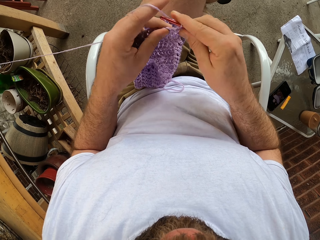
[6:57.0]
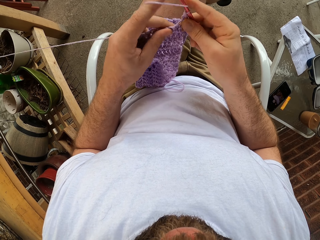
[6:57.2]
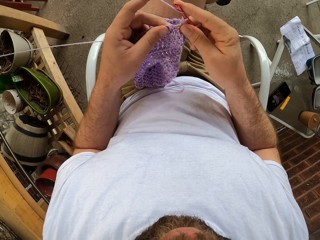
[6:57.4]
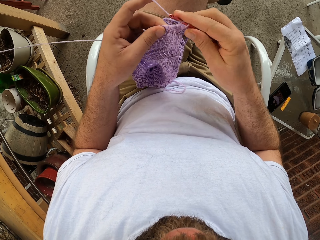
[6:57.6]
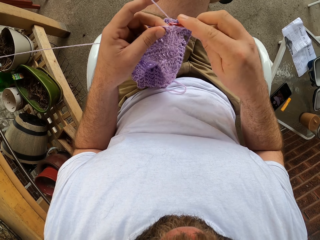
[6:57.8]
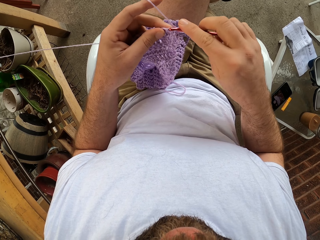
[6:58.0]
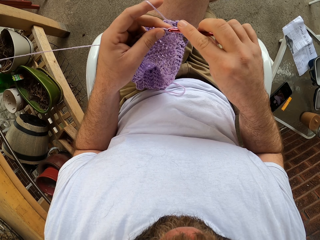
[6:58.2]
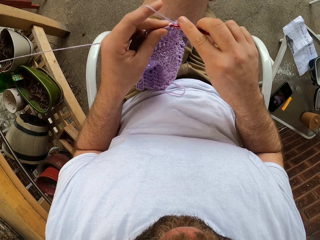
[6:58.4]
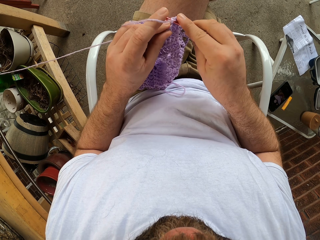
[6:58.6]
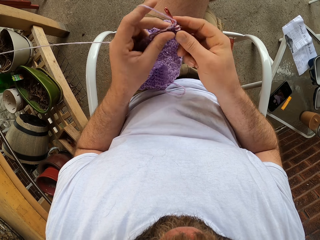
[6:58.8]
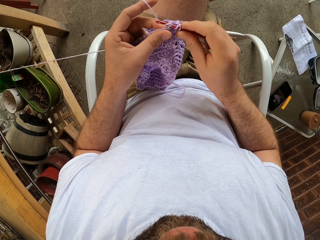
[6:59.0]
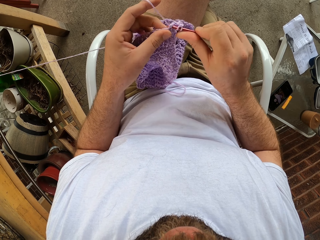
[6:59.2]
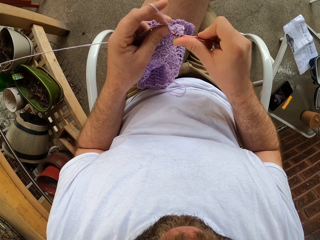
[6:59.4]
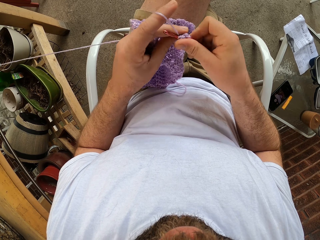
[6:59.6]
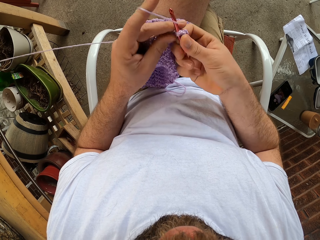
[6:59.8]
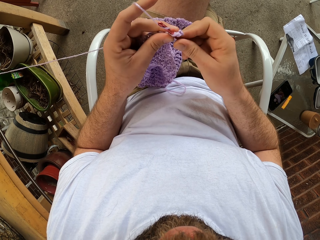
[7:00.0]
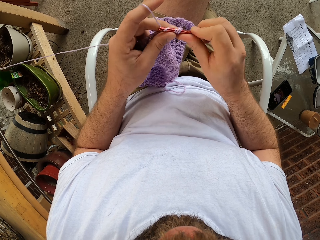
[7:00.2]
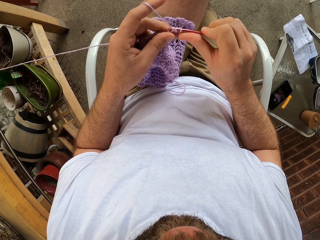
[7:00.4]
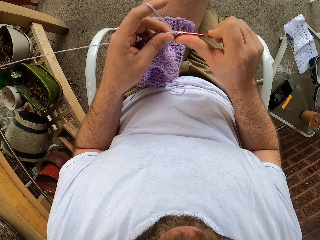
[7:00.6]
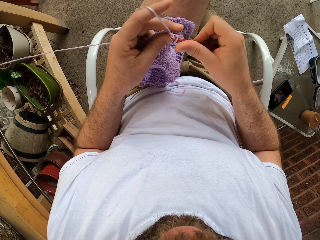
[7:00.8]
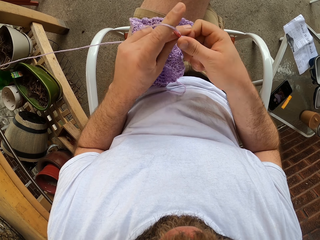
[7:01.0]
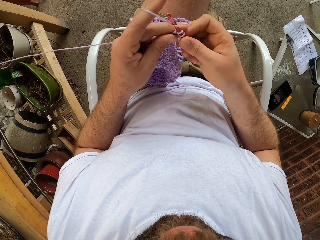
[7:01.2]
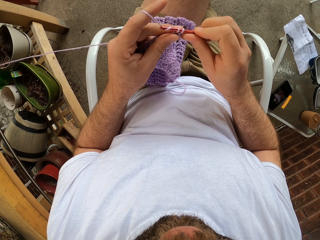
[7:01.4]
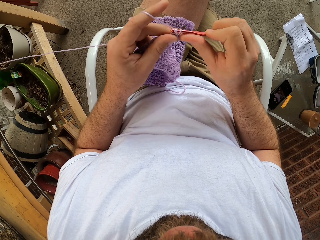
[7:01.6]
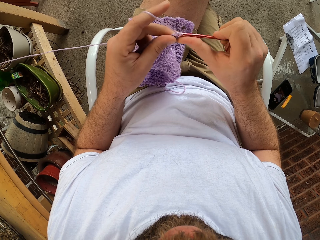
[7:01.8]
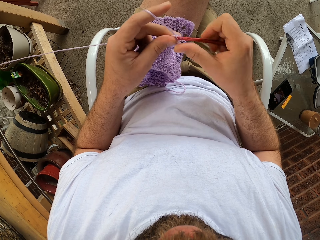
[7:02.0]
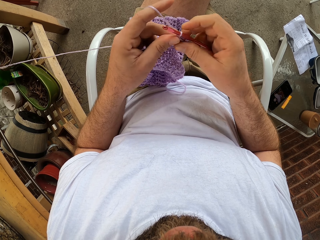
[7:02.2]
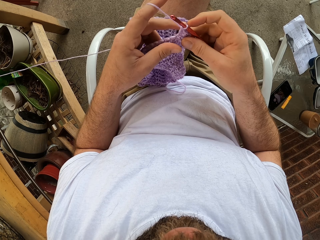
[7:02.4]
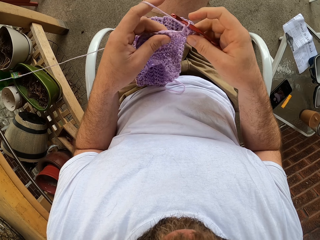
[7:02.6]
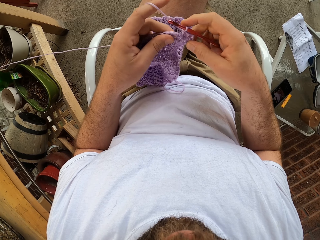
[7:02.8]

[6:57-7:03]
The camera wearer continues to knit.

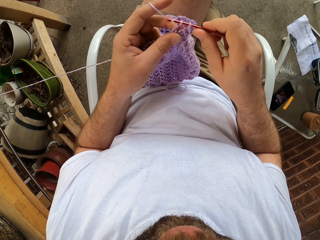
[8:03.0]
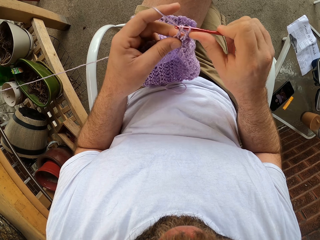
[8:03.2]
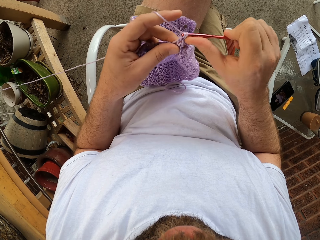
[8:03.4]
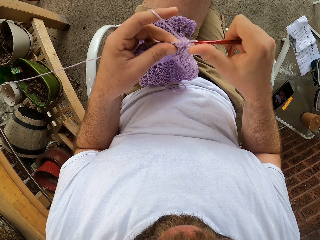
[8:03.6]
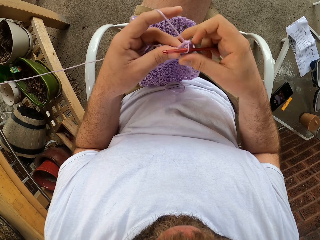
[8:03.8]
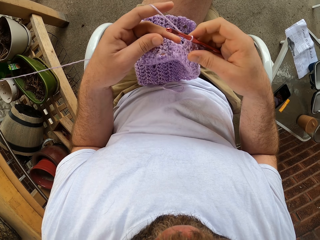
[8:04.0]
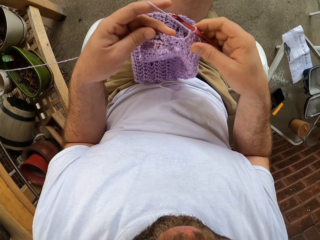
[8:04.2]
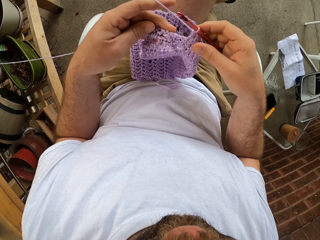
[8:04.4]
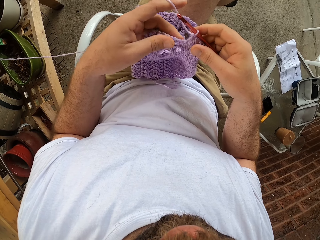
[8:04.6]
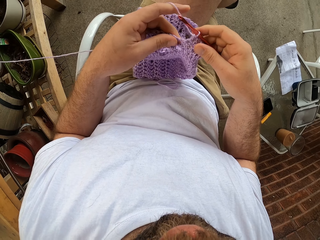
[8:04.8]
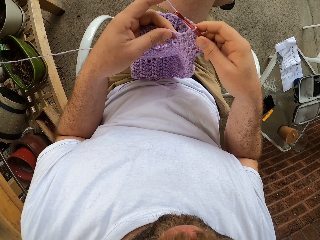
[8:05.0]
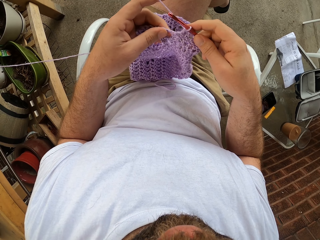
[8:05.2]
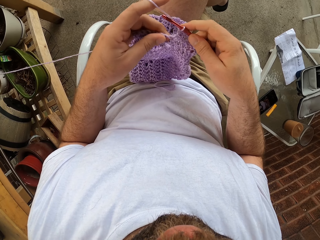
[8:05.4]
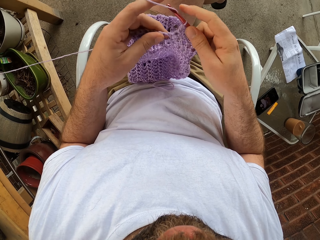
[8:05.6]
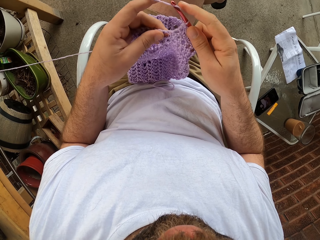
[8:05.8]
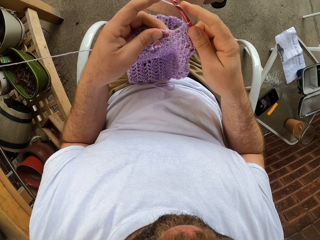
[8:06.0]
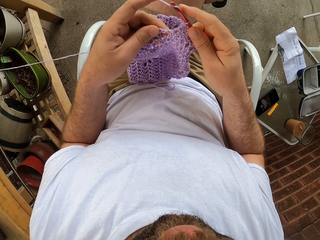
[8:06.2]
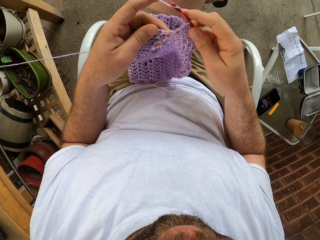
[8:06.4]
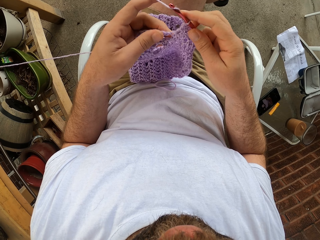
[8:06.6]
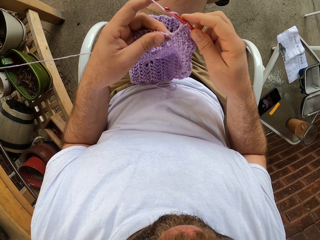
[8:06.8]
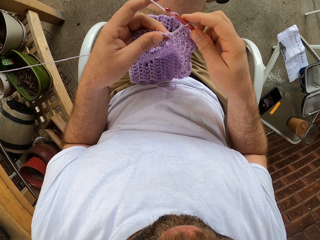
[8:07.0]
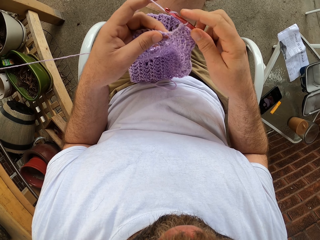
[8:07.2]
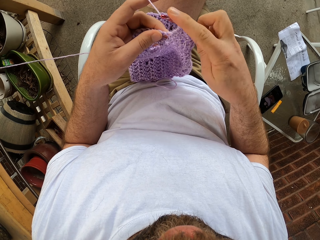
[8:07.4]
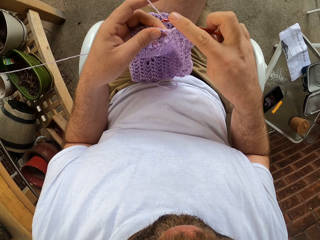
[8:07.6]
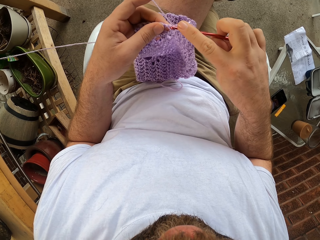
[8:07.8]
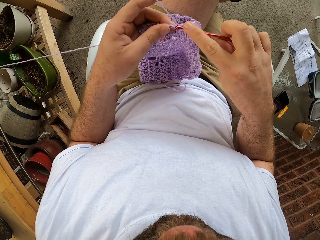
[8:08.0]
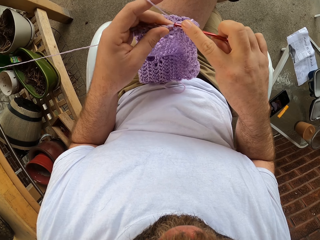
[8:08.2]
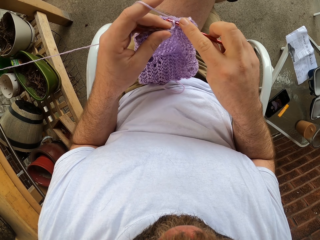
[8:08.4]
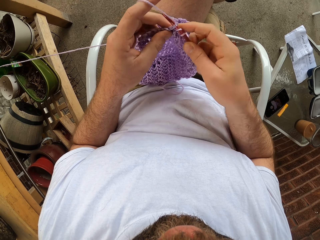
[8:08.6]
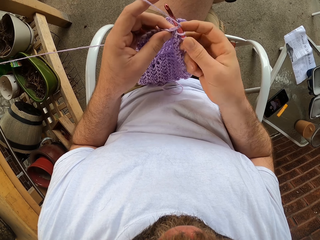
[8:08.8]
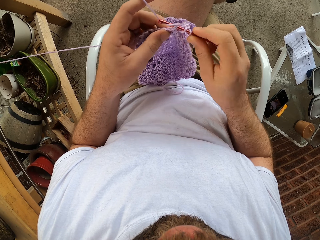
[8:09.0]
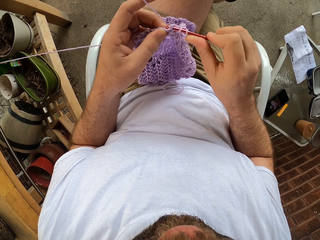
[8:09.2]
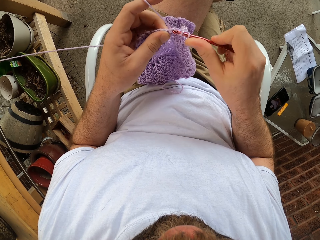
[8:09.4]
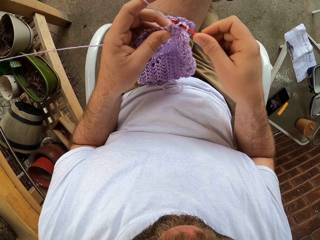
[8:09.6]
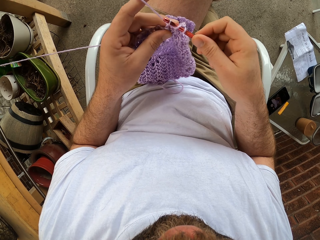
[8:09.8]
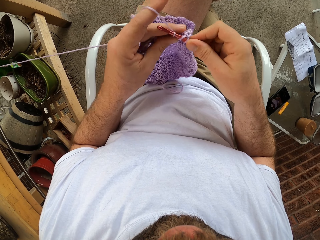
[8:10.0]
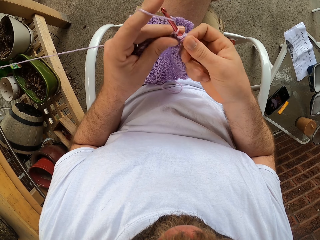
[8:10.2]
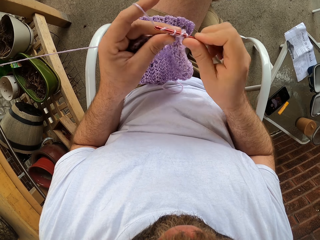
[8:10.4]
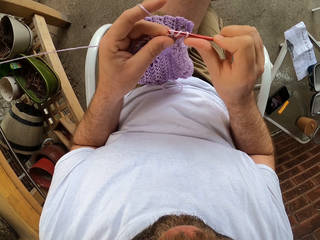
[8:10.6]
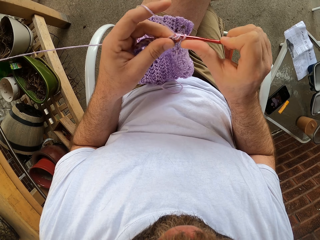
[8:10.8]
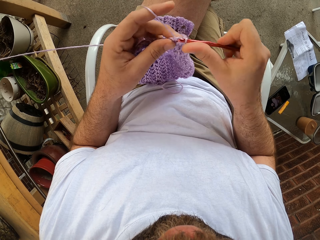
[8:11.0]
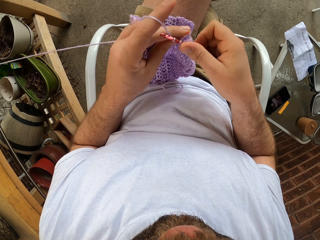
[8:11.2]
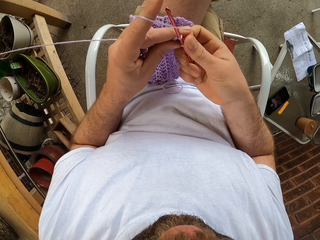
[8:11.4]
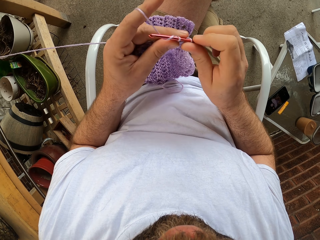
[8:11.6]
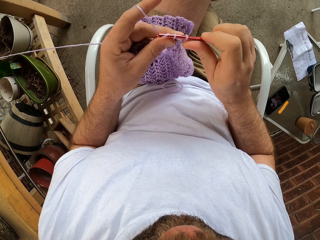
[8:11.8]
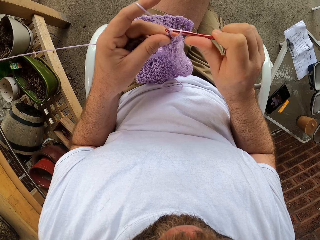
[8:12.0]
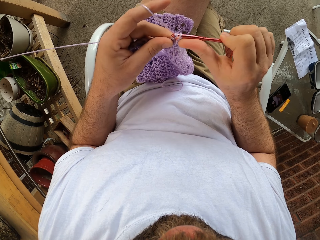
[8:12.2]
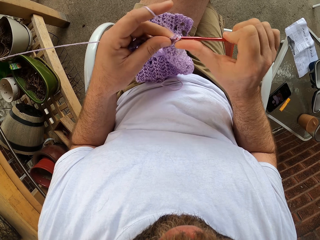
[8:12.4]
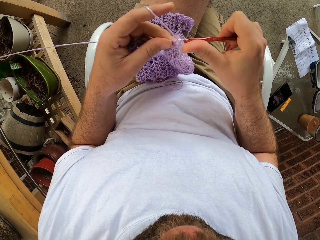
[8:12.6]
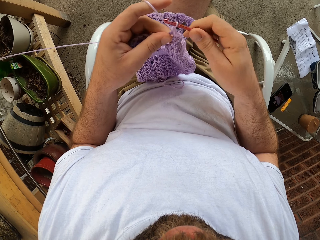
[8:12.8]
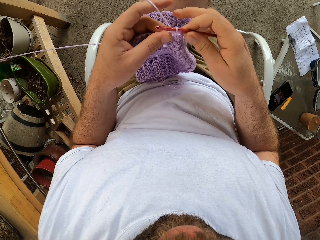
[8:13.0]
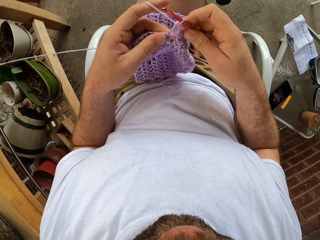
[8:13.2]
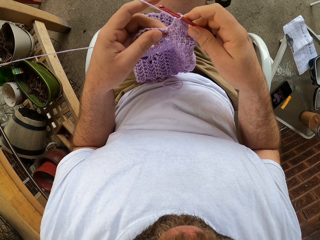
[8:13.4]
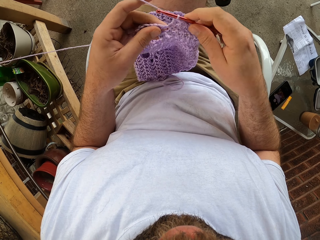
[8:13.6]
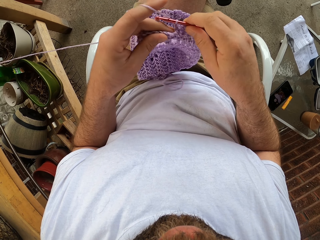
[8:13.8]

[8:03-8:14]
The camera wearer looks at the fabric. They knit the fabric.

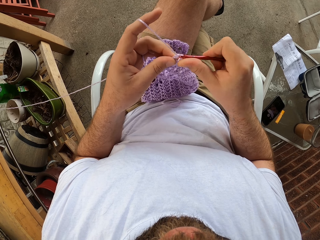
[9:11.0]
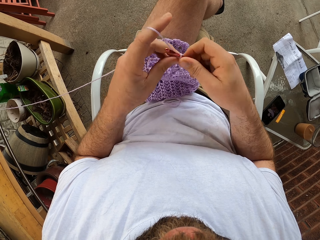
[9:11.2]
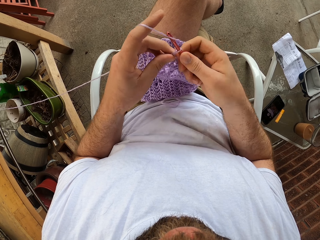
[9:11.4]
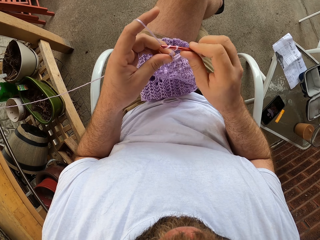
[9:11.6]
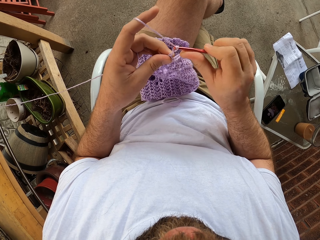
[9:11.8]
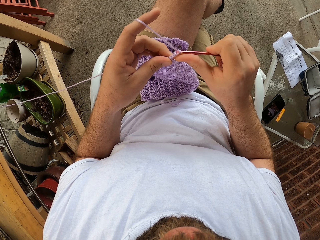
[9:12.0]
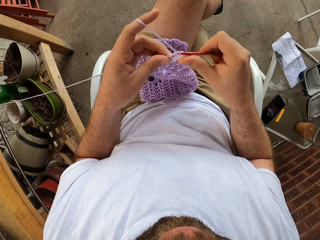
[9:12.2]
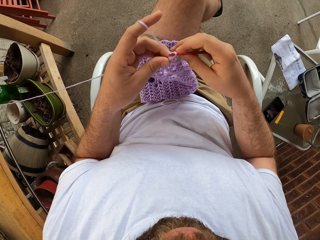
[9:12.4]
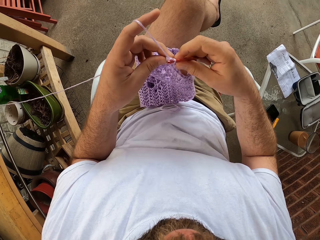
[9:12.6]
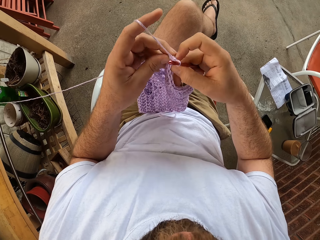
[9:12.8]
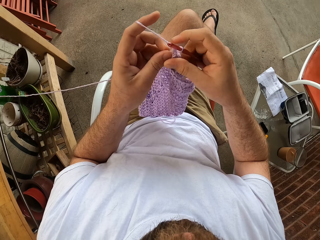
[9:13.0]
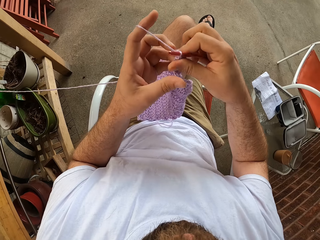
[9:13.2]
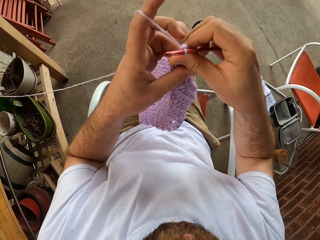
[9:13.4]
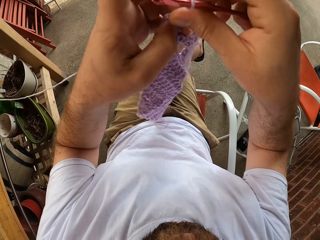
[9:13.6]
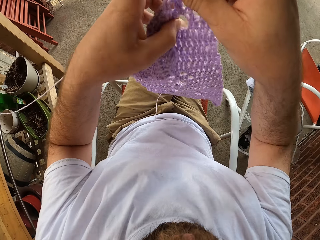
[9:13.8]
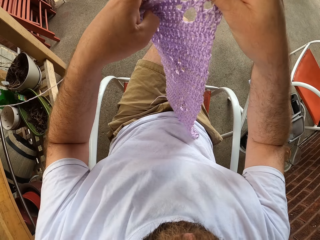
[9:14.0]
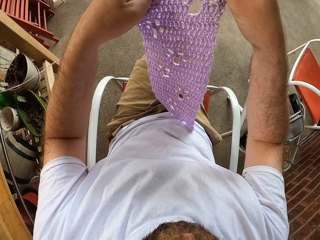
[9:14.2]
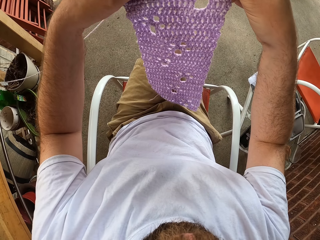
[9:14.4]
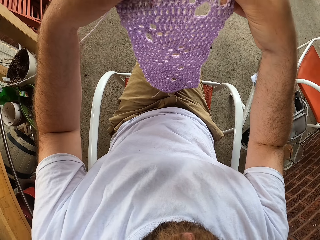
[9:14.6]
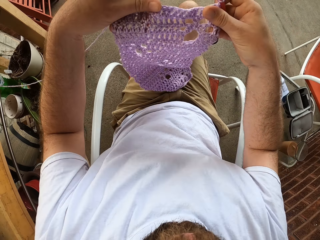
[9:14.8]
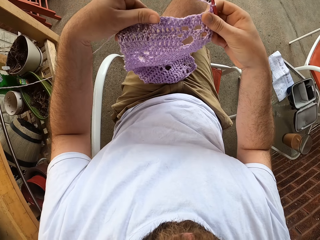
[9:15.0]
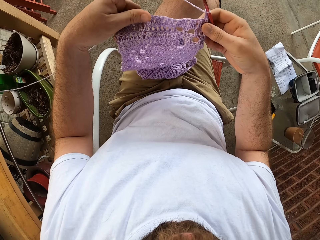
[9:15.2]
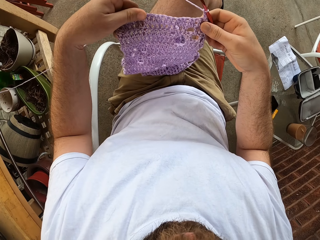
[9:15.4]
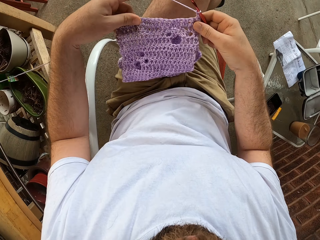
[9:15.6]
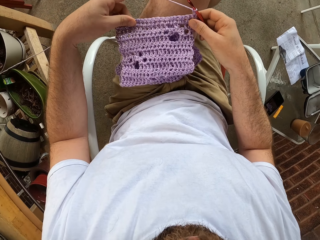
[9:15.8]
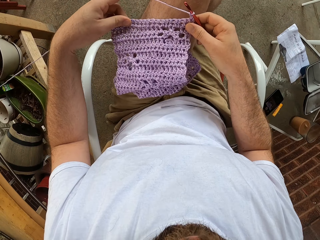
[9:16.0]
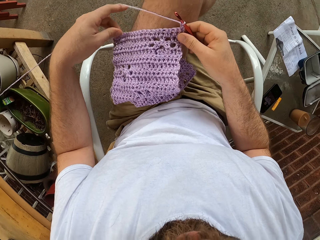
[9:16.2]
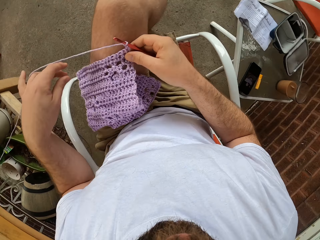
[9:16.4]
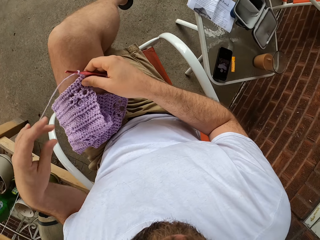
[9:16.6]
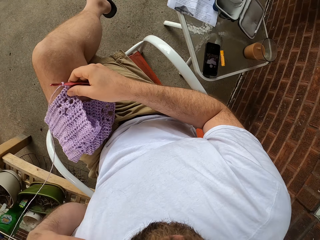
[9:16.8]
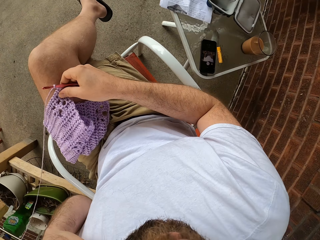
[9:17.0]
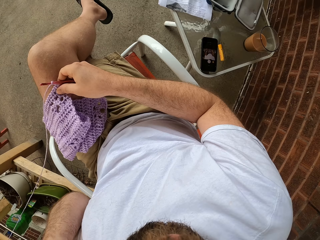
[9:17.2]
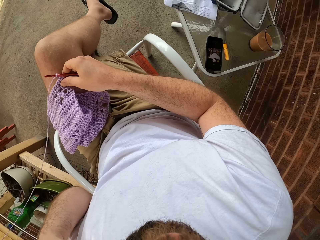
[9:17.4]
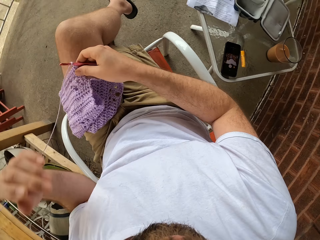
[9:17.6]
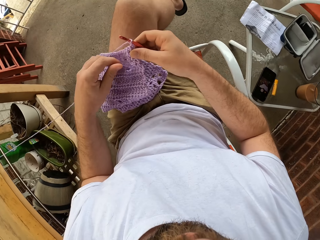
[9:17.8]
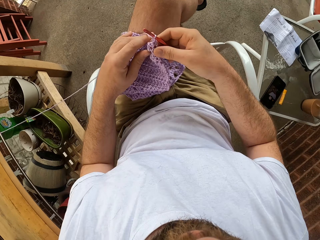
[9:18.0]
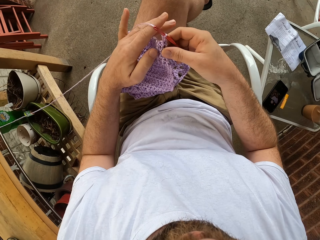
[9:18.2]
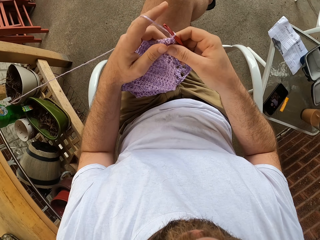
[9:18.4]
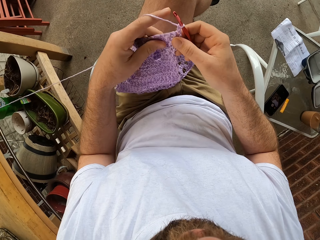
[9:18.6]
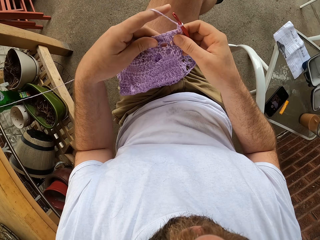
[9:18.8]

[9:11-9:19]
The camera wearer raises the knitted piece with both hands. He turns the knitted piece around. He places the knitted piece on his lap. He touches the face. He knits. He ties the yarn on the fingers.
